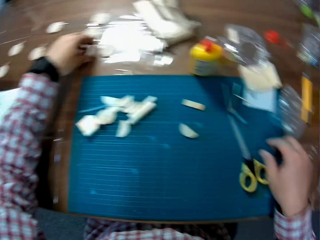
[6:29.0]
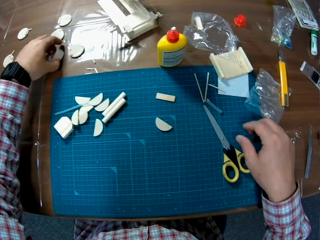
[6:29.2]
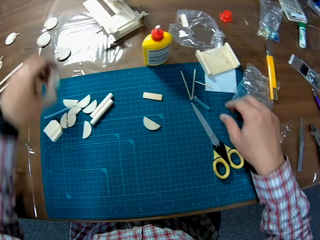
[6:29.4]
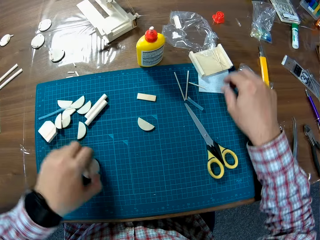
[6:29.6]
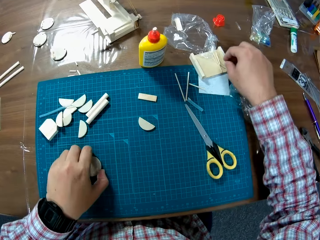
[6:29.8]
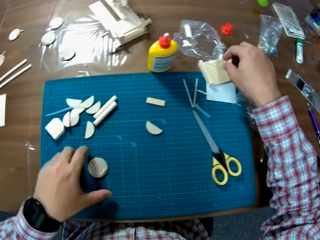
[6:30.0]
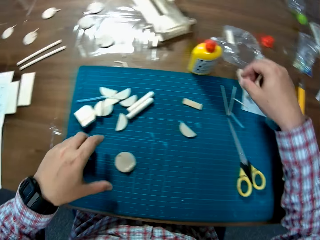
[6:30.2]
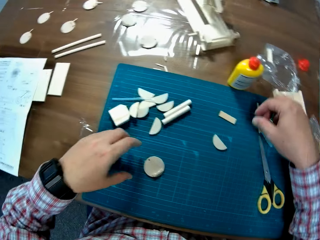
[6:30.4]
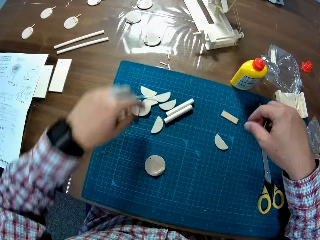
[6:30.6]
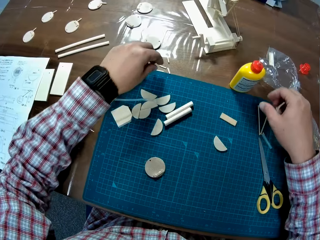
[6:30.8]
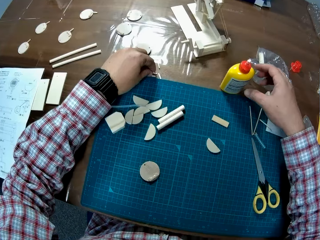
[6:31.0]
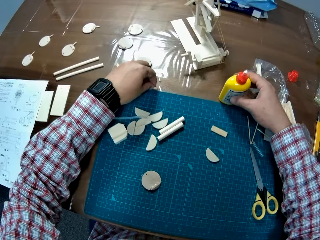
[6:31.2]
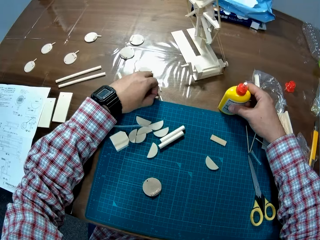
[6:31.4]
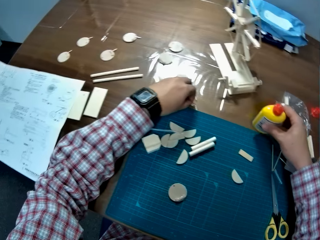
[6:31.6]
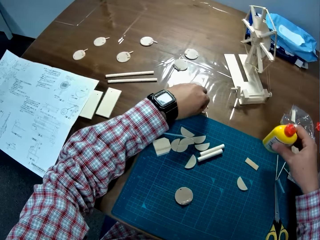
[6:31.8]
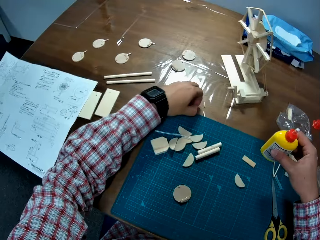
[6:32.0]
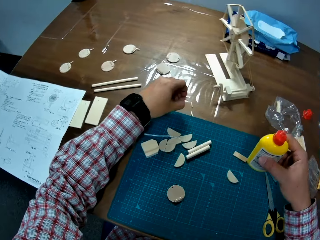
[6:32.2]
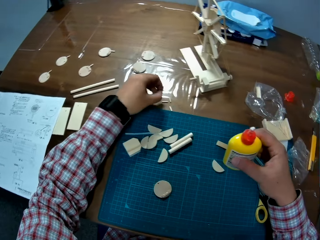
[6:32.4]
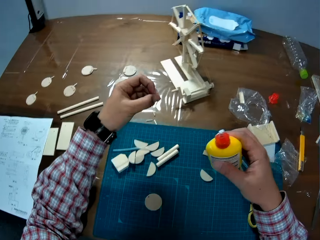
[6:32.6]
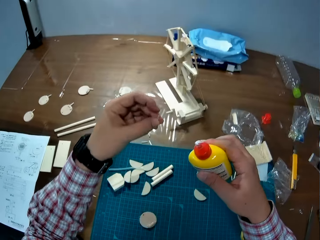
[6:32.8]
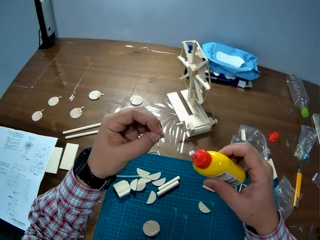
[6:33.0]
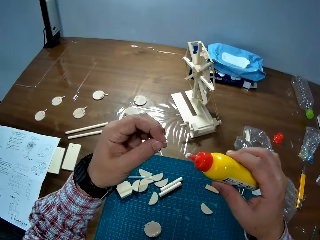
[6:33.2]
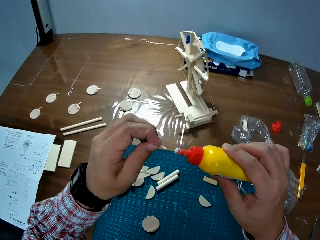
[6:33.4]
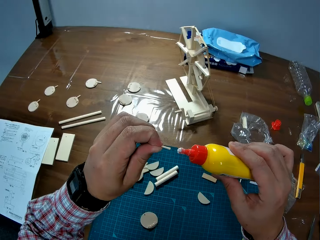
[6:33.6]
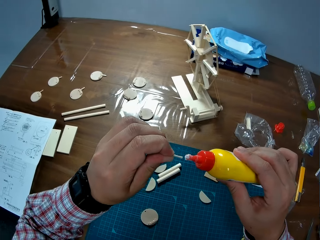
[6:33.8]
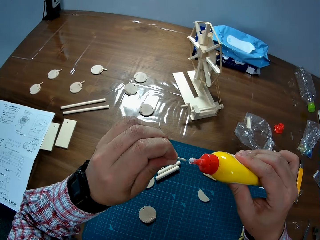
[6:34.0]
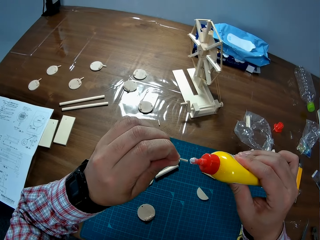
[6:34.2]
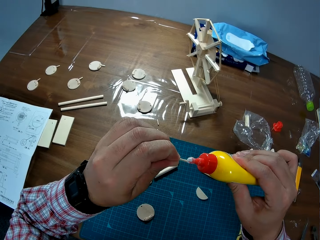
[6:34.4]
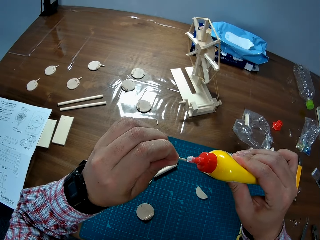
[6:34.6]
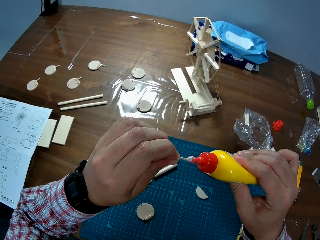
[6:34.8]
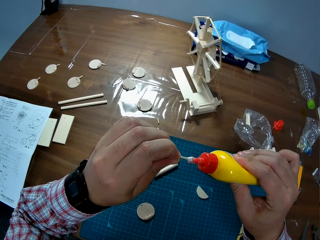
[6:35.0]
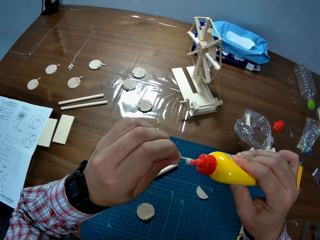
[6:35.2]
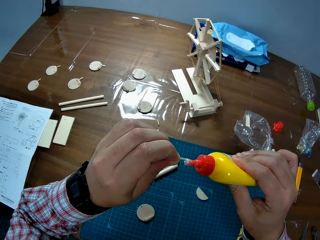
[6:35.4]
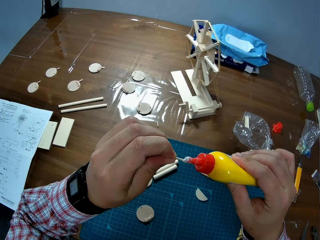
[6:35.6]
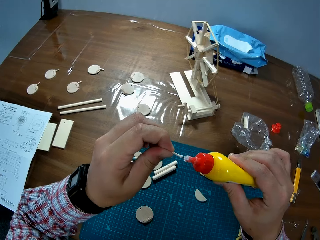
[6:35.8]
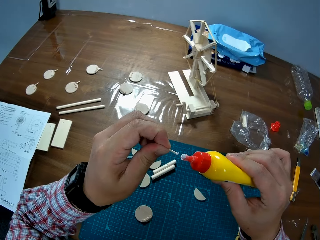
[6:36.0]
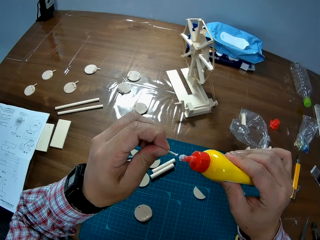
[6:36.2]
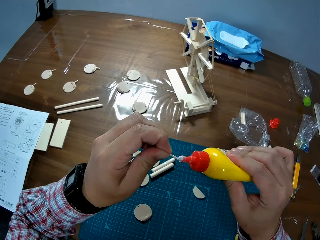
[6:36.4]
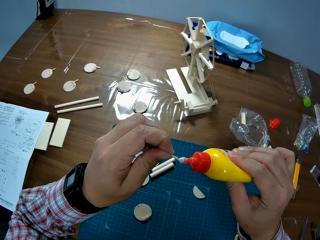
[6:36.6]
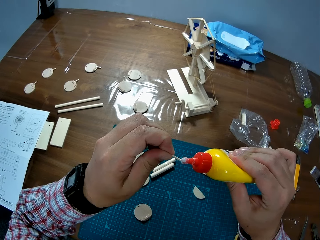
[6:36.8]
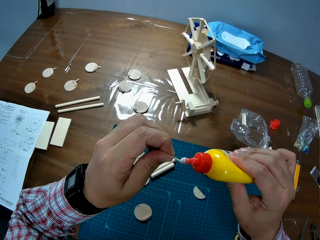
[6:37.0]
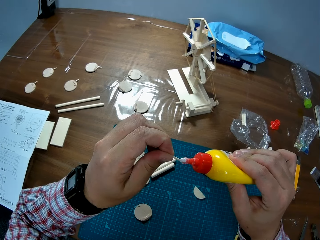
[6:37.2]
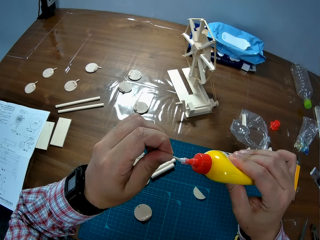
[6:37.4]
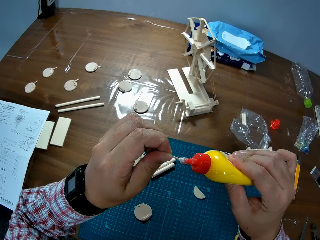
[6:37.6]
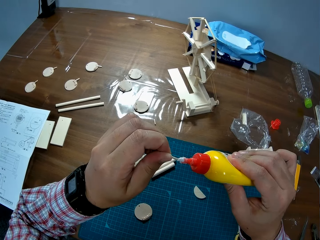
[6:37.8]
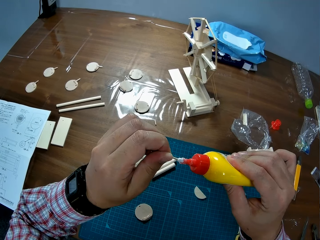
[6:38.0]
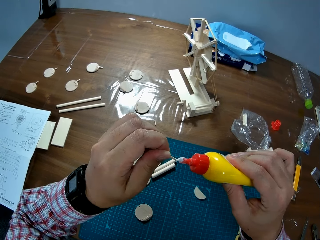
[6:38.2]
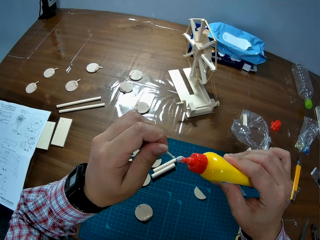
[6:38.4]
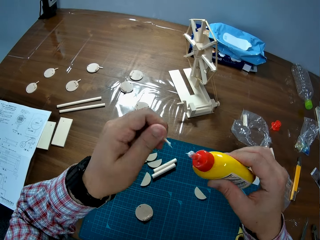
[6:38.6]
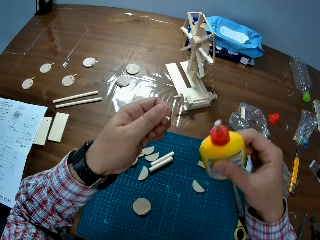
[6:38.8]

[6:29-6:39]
The camera wearer picks up a circular plastic on the table, and drops the circular plastic on the table. They pick up a cut piggybank. They pick up a plastic tube on the table. They pick up a glue on the table. They pick up another piggybank. They put it on a tablemat. They apply glue to the plastic tube. They pick up the skewer. They put the glue on the skewer.

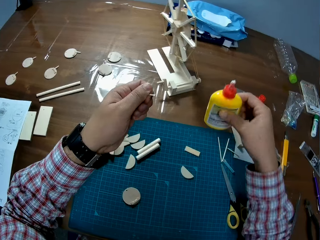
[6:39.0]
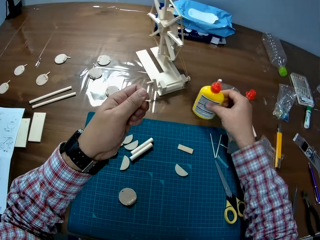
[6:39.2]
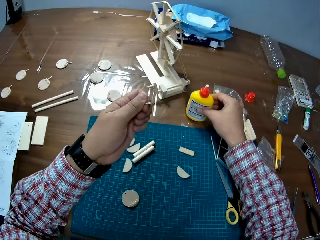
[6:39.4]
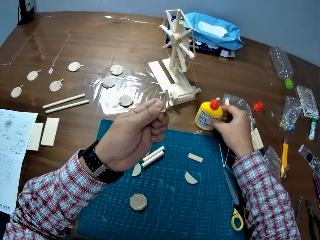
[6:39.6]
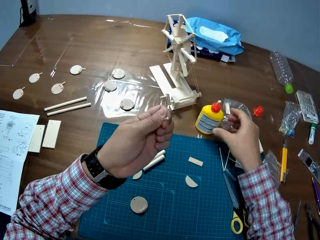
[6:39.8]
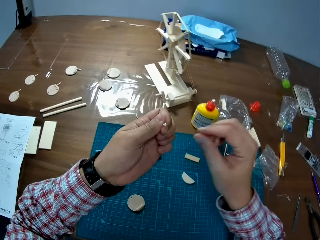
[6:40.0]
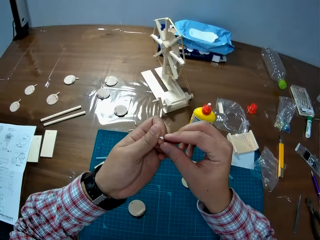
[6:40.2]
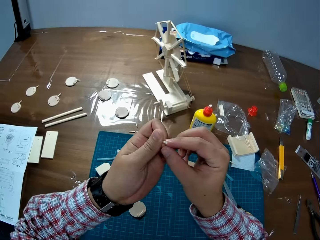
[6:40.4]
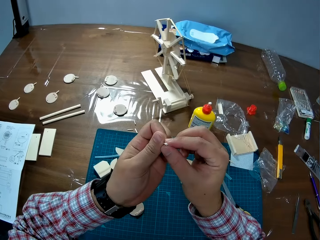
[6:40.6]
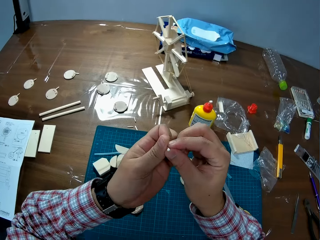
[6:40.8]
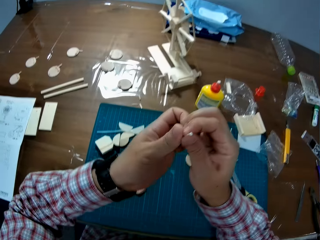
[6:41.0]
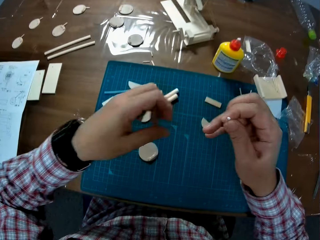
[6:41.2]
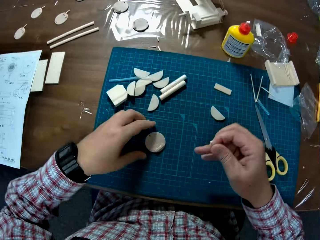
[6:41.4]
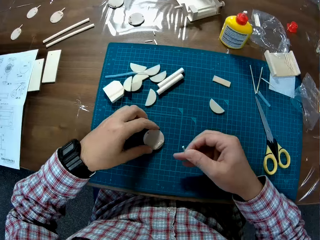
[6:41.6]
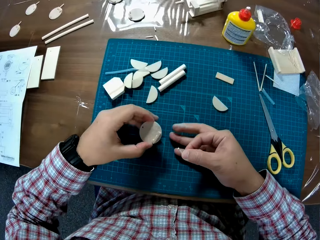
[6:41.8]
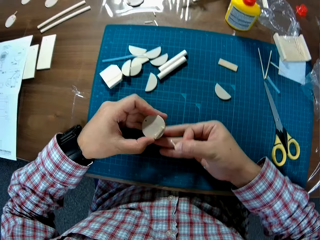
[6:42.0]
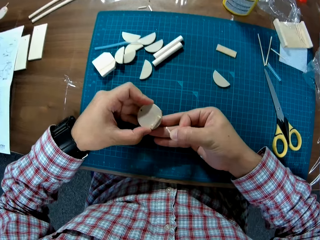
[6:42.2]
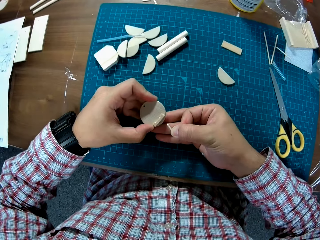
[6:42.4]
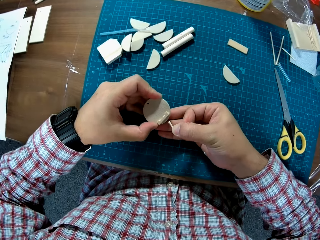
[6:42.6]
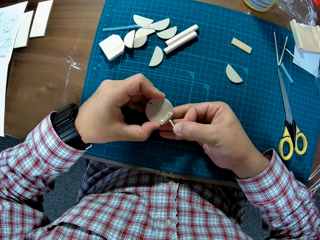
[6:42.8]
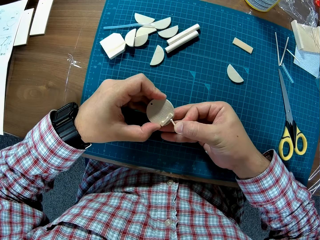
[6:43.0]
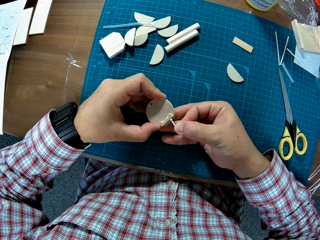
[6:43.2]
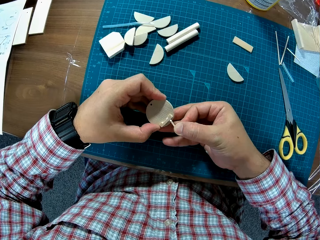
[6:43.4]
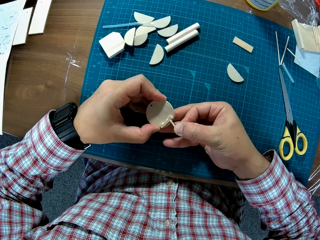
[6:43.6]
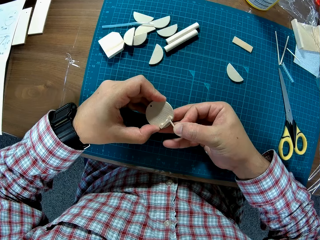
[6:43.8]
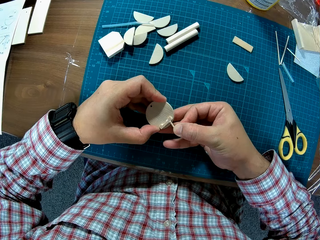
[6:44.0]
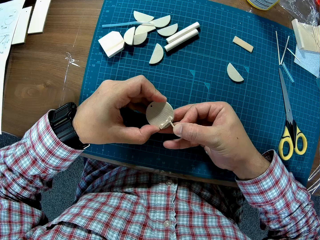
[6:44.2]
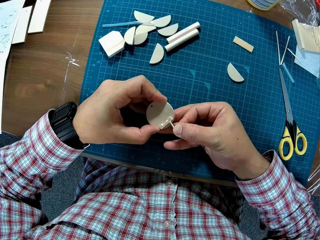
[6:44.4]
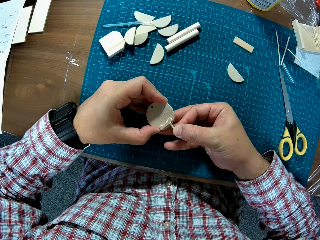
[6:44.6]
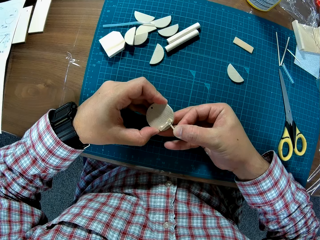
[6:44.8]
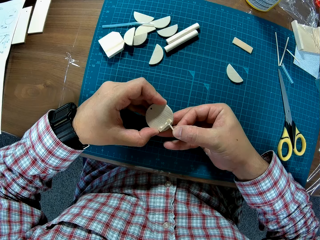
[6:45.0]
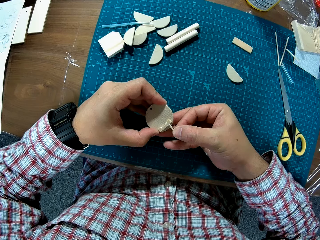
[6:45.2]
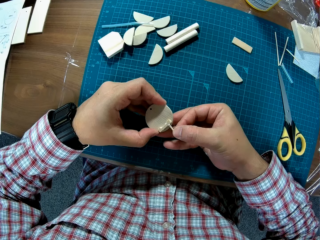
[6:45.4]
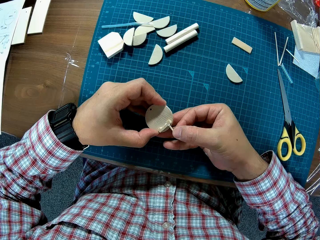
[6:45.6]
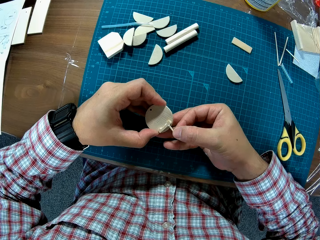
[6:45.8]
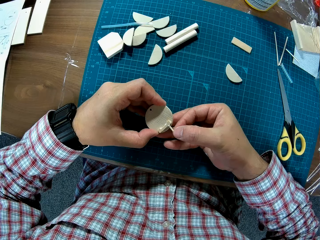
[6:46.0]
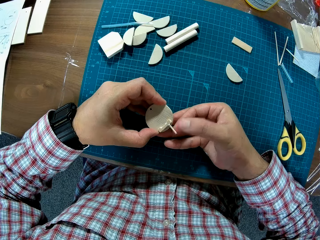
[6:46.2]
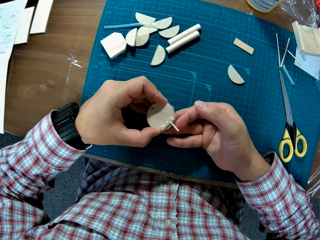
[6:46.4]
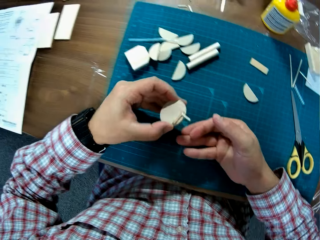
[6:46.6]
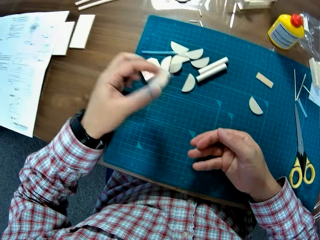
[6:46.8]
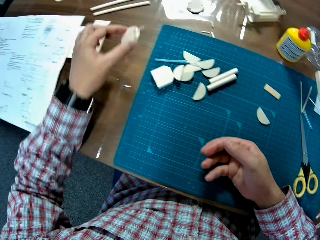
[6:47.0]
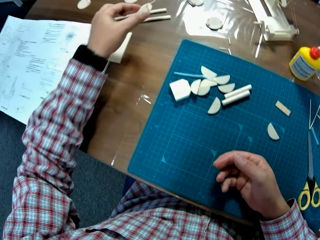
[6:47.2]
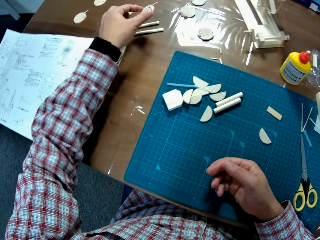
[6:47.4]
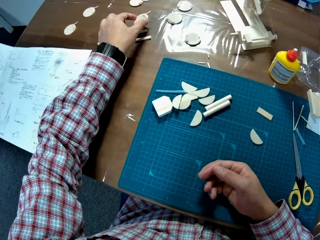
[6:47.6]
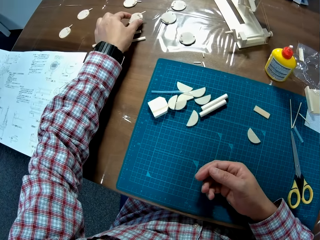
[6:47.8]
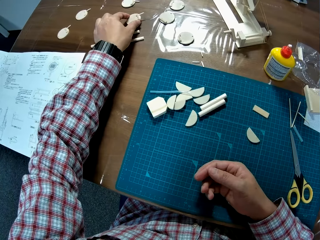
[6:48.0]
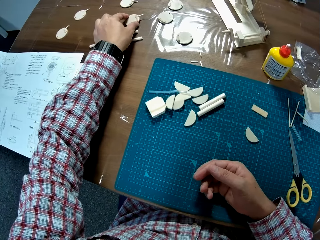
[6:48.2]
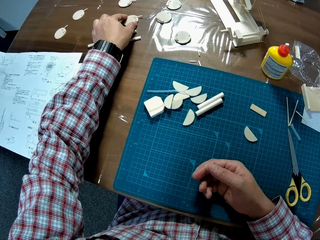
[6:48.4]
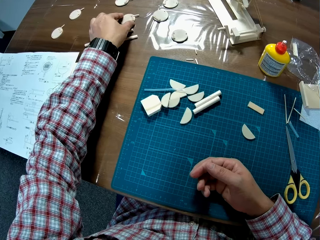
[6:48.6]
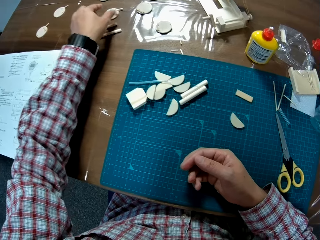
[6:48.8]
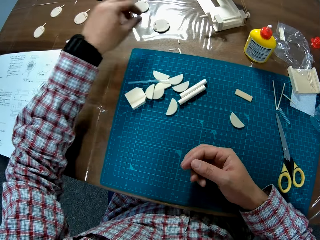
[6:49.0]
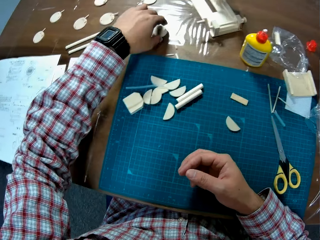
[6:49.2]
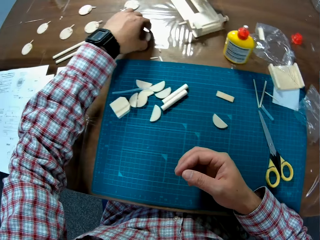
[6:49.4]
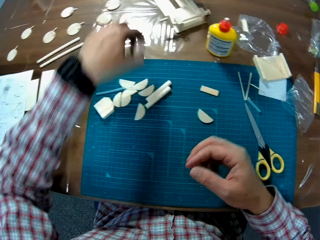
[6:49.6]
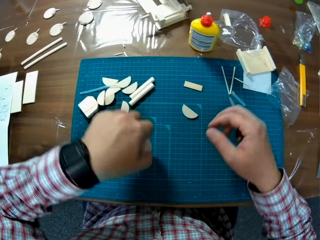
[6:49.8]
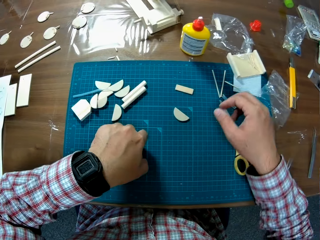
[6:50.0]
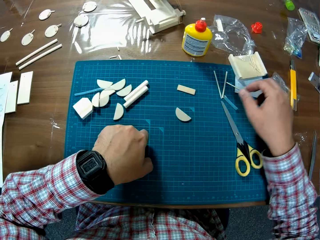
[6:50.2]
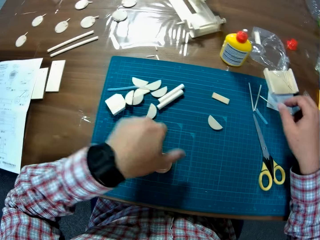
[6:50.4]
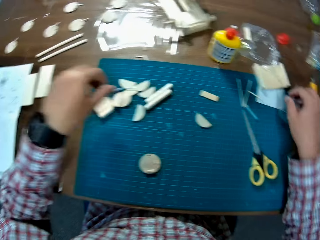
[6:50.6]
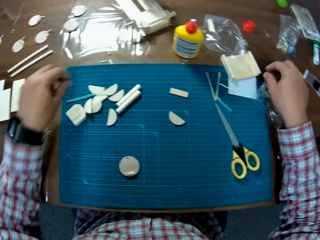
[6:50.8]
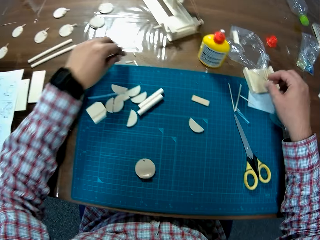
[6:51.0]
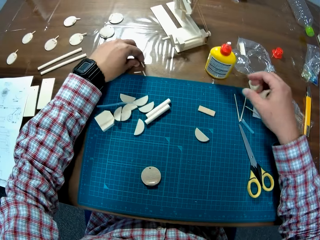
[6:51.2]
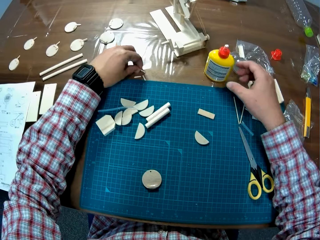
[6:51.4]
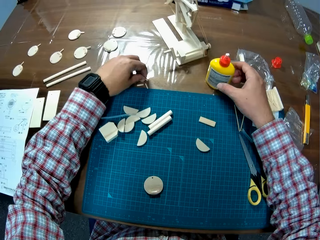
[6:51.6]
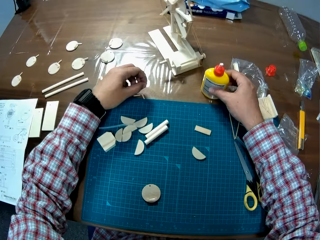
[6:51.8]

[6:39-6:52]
The camera wearer drops the glue on the table. They fix the skewer on the piggy bank. They pick up the circular plastic on the table. They insert the plastic tube into the circular tube. They drop the joined plastic on the table. They pick up a circular plastic on the table, and drop the circular plastic on the table. They pick up a plastic tube on the table.
